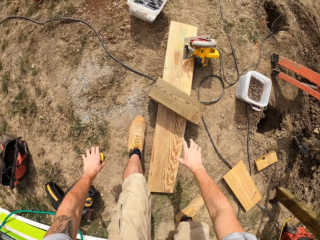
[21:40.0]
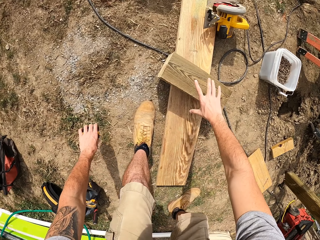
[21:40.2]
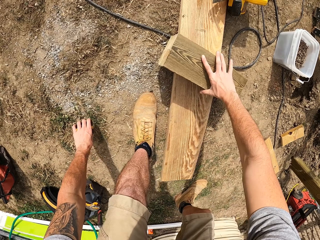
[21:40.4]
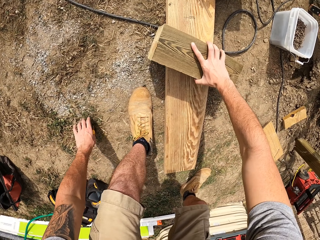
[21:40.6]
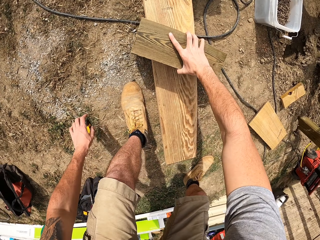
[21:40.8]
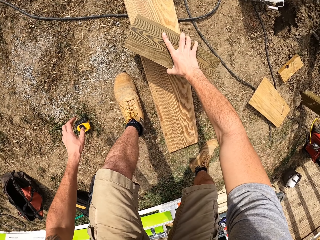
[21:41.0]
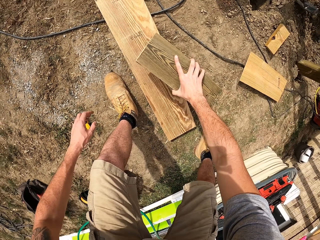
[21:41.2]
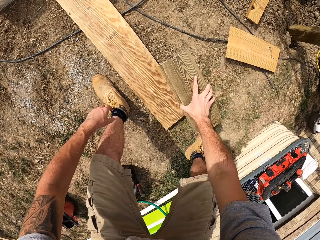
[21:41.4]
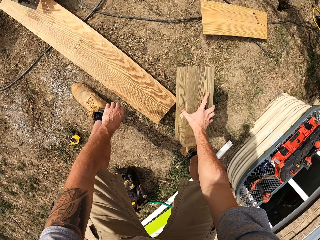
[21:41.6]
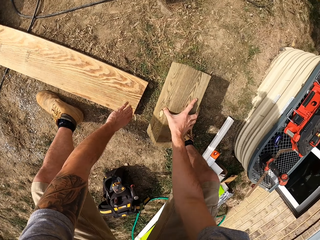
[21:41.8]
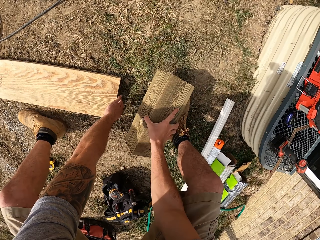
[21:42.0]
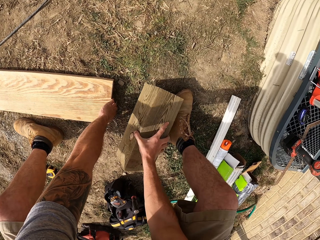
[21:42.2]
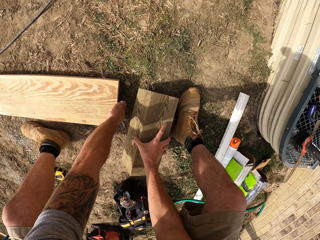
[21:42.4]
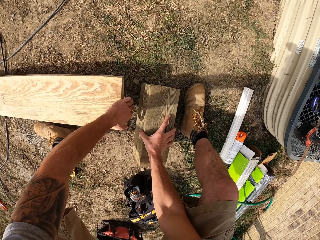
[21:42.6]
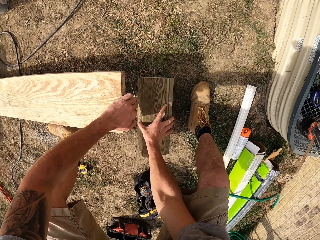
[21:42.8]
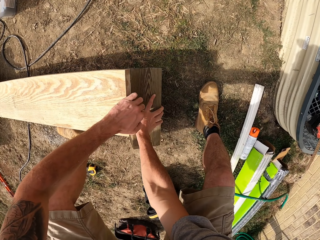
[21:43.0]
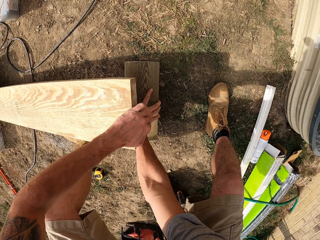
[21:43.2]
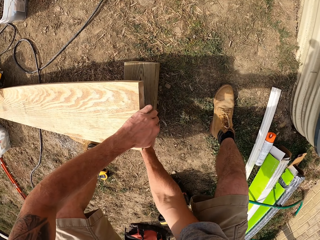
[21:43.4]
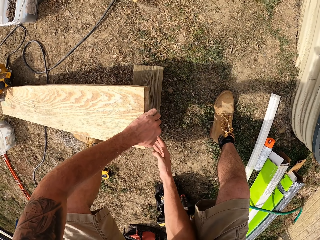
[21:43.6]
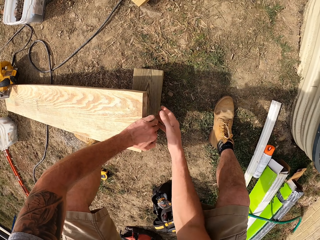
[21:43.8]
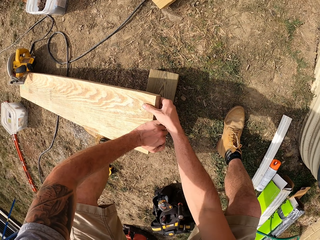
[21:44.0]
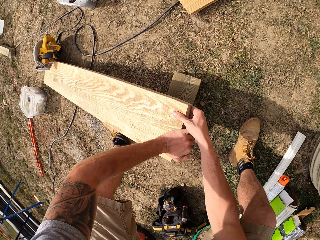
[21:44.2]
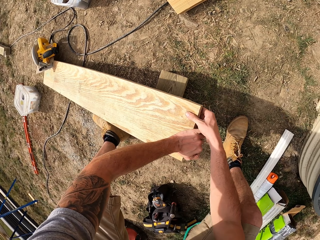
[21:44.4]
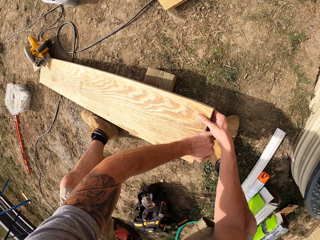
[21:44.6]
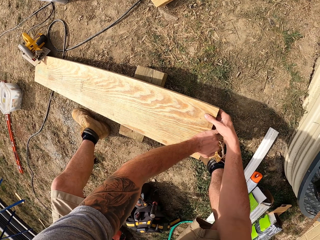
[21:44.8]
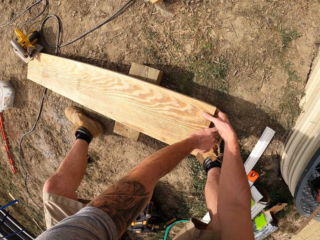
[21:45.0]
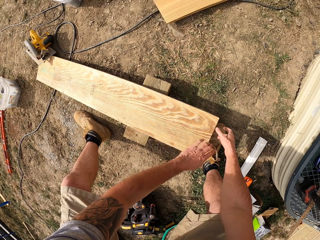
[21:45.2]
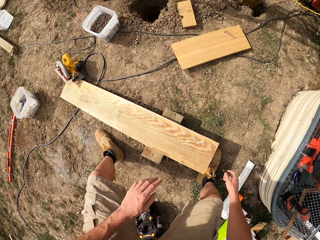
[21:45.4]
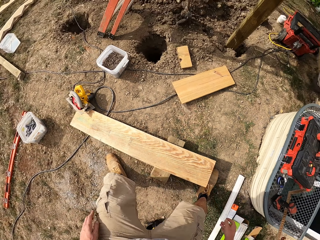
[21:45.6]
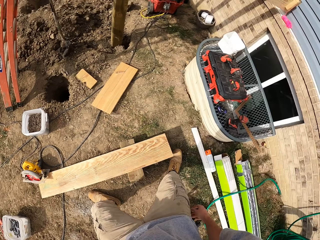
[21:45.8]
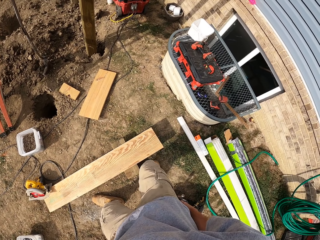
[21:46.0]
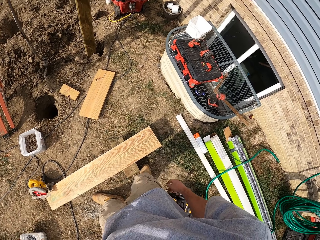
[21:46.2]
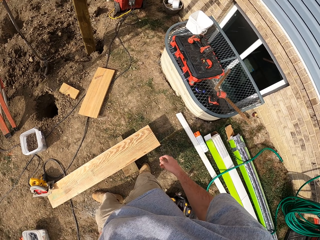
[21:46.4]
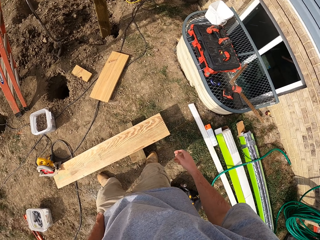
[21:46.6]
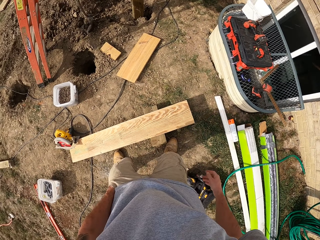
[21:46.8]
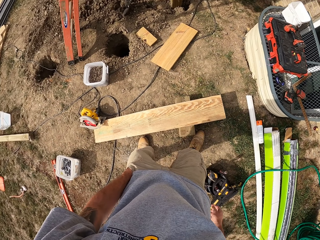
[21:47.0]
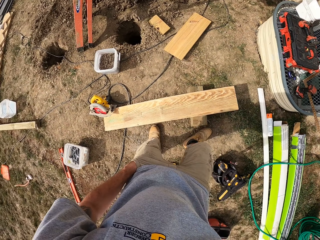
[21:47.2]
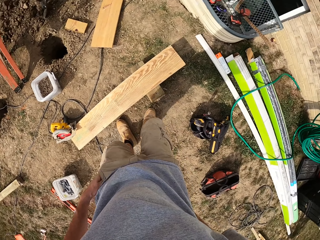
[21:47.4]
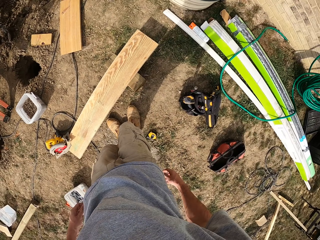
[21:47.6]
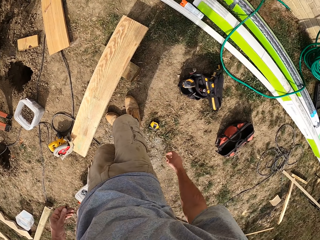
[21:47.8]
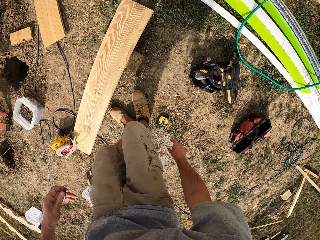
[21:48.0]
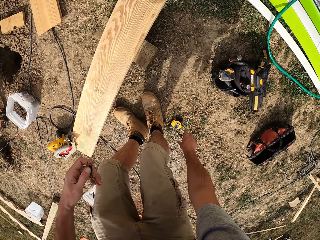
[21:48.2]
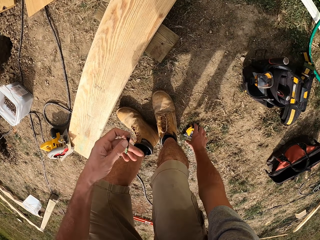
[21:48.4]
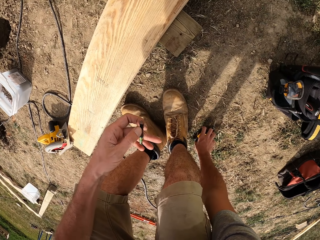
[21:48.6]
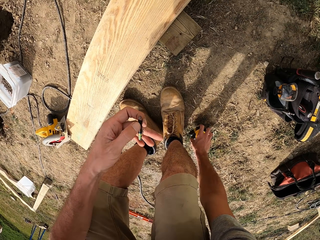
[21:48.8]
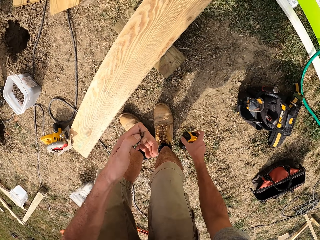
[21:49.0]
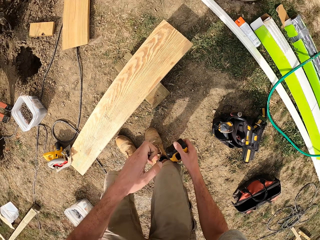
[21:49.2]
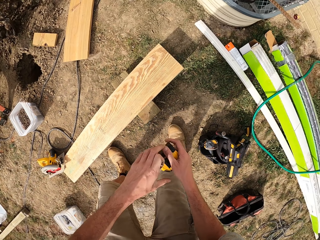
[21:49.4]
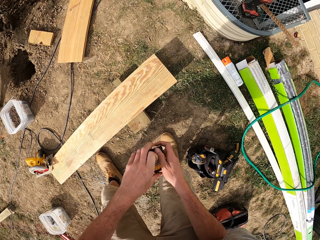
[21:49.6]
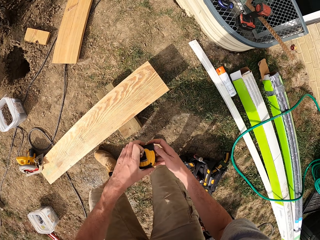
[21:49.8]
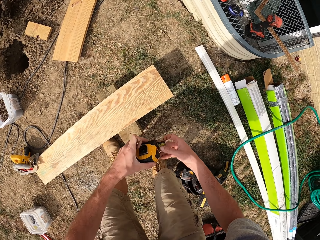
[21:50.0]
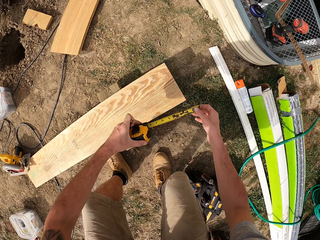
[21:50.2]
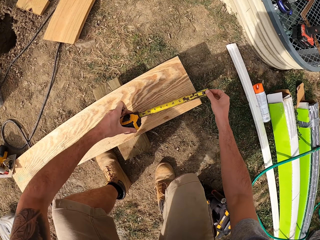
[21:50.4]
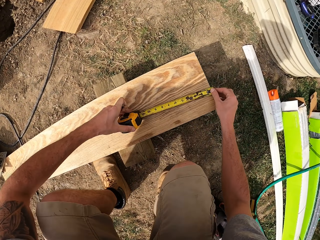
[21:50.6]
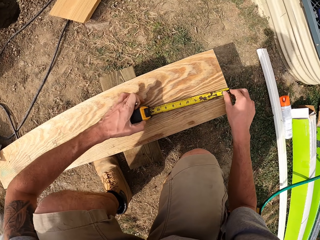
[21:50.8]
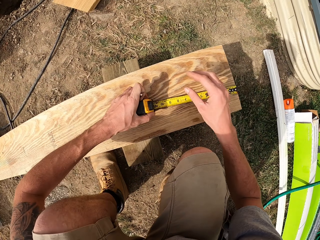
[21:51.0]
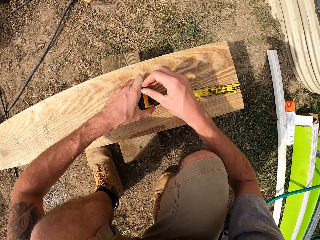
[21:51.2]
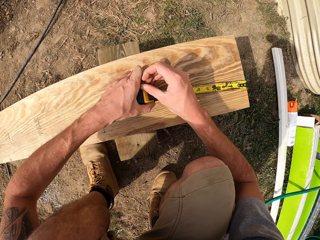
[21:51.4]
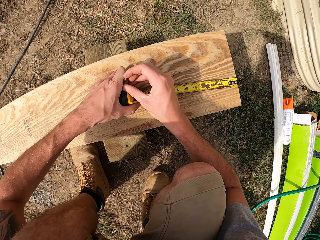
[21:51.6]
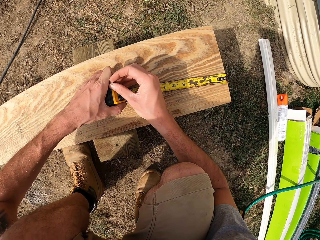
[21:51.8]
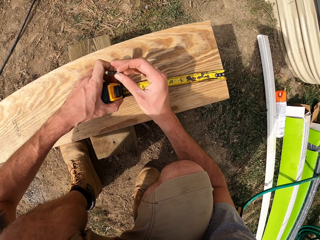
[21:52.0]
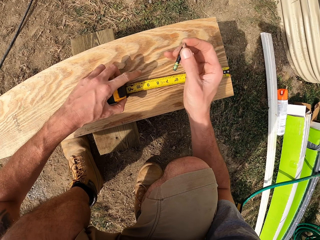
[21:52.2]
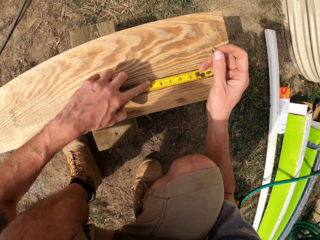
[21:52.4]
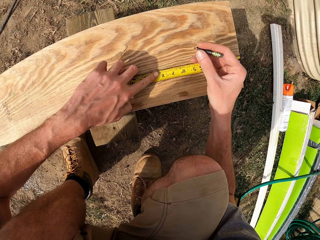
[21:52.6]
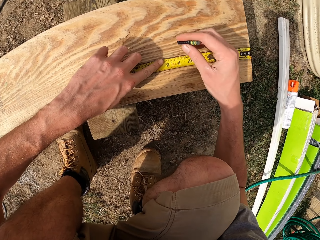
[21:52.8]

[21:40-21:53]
The camera wearer puts the tape measure down and picks up wood. They lift the wood up. They put the square wood under a timber. They look around. They pick up the tape measure. They measure the wood with the tape measure.

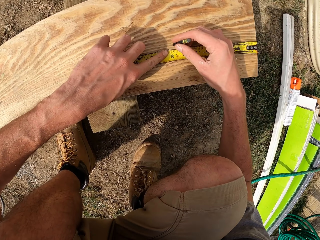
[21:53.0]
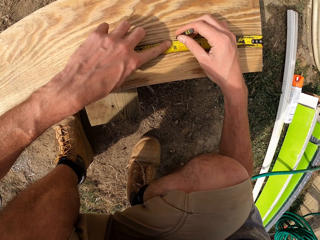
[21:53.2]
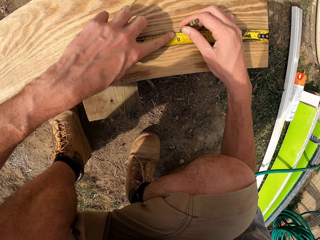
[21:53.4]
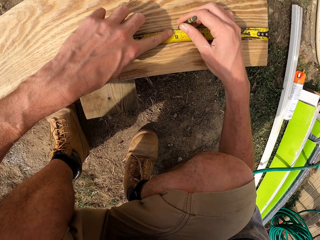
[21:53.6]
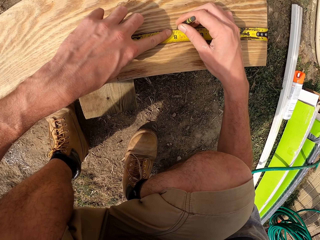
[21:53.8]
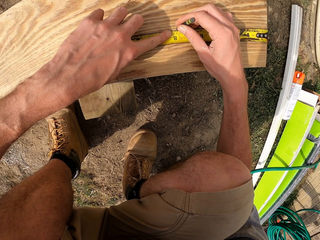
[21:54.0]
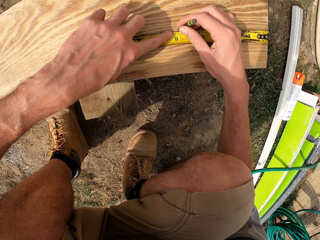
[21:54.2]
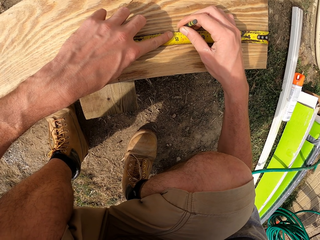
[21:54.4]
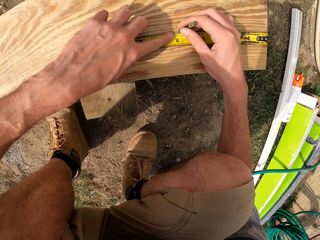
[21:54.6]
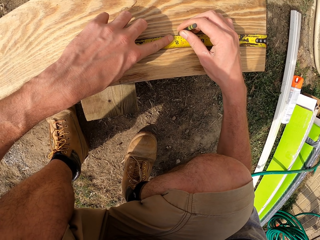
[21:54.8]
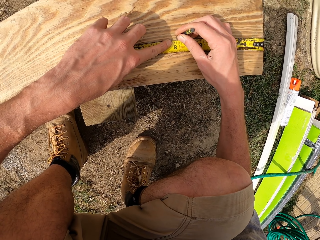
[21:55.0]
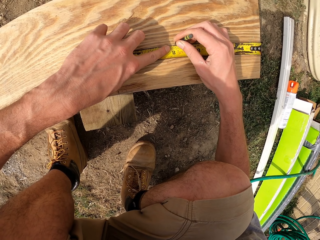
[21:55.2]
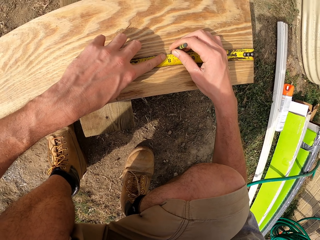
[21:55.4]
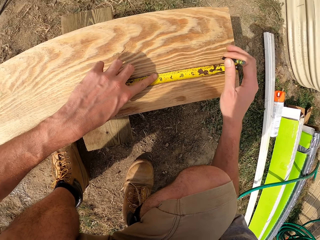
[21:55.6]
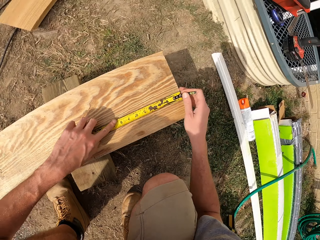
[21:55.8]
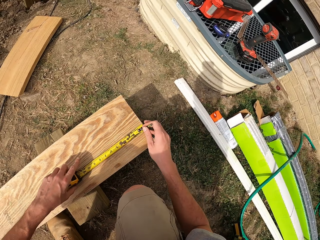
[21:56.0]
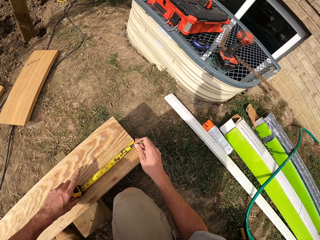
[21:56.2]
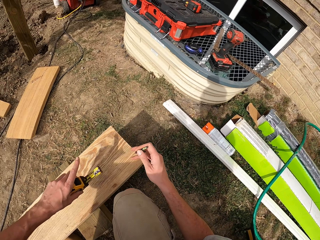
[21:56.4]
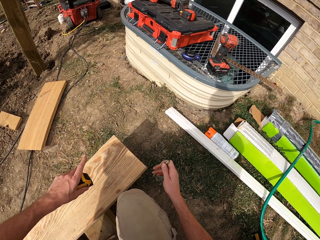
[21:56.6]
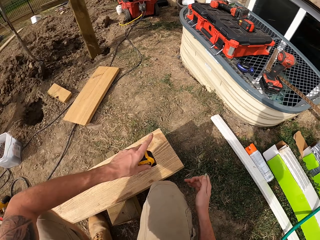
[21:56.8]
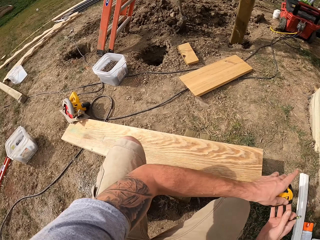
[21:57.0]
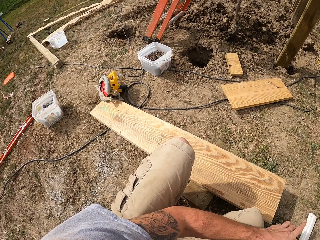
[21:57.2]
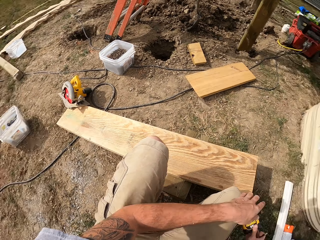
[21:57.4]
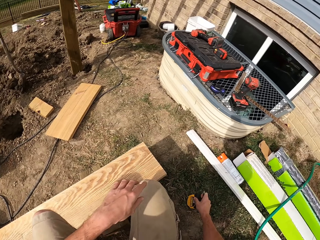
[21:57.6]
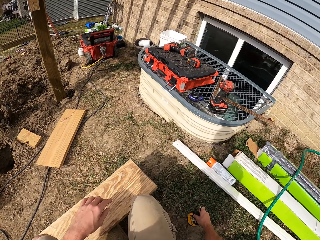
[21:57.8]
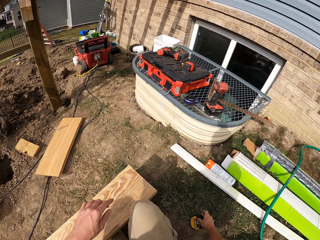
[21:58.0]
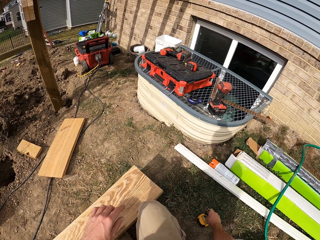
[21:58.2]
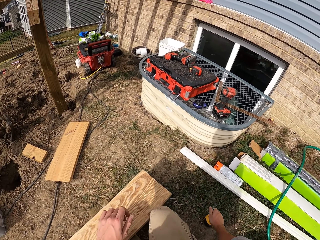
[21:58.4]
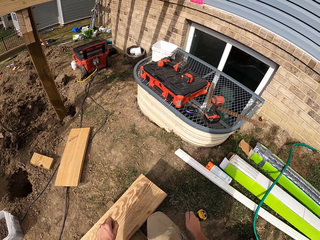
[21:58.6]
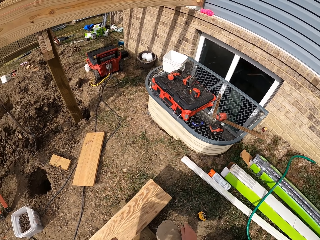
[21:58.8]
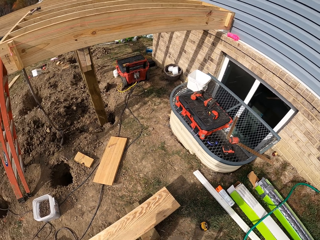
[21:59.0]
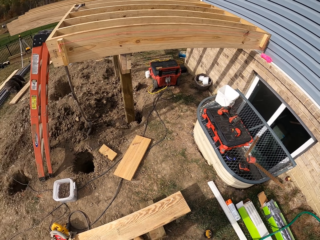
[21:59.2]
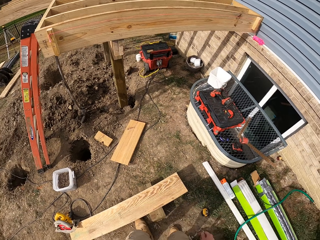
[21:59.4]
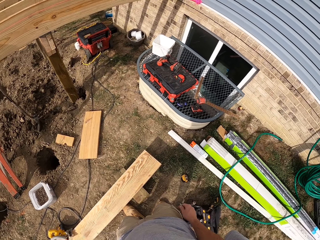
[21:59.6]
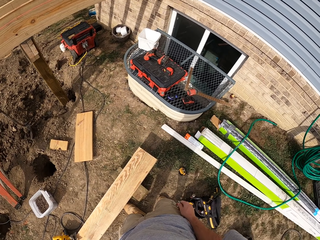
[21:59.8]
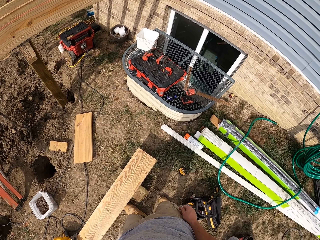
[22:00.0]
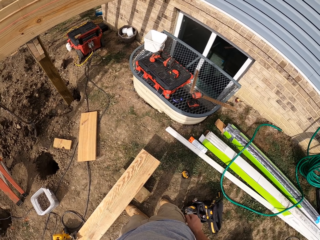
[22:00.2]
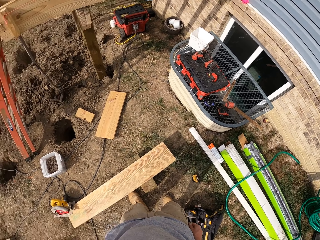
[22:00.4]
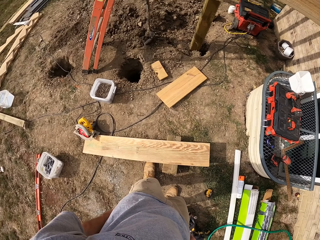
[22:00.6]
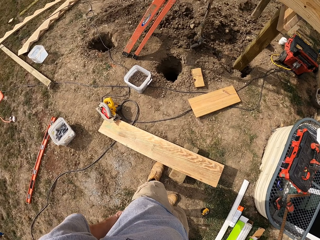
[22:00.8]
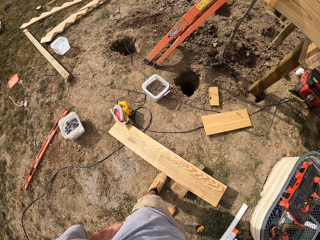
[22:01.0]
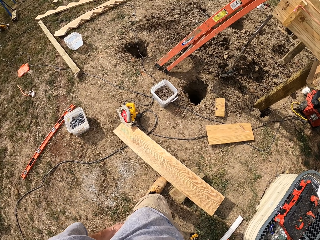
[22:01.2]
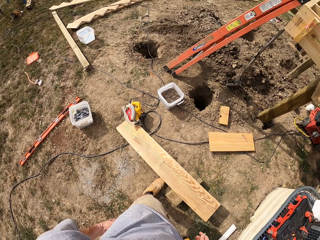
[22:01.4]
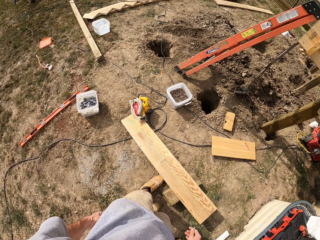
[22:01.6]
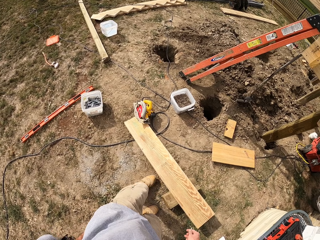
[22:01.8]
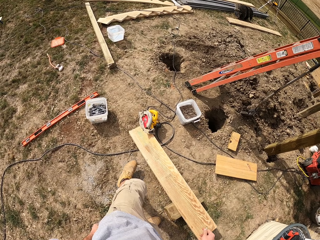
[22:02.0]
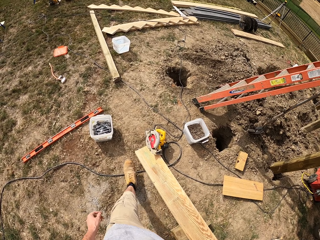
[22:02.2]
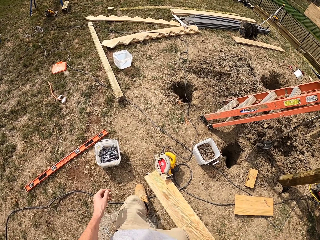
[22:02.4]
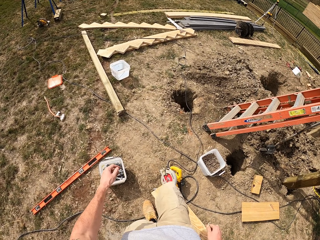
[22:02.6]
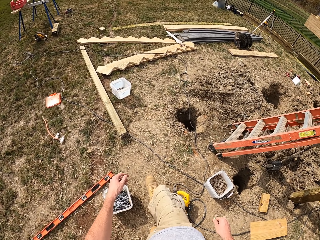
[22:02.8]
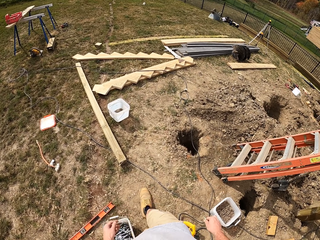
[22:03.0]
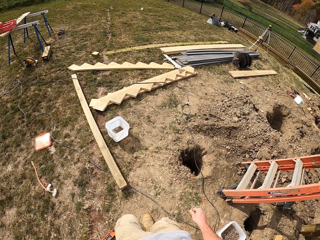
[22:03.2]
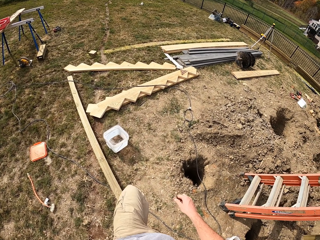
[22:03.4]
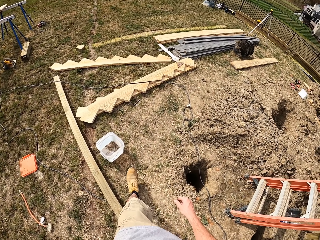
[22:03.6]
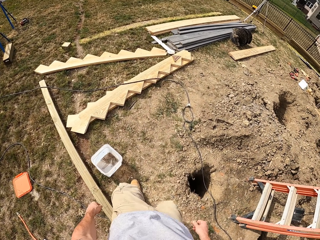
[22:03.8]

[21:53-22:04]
The camera wearer marks a part of the wood with a pencil. They put the tape measure down. They look around. They walk around in a compound.
